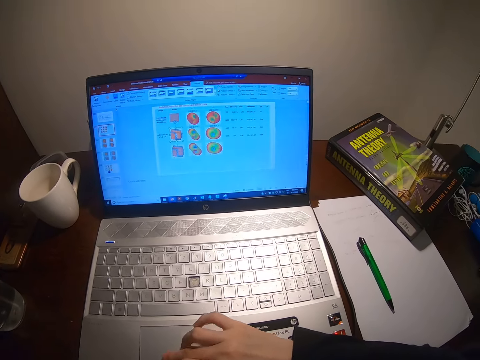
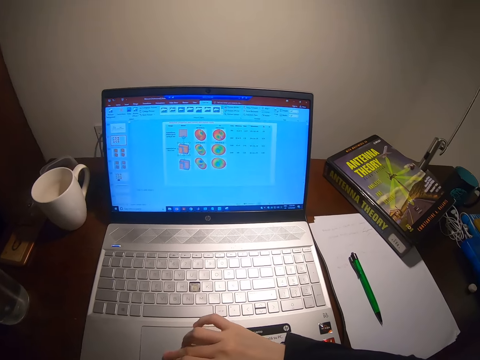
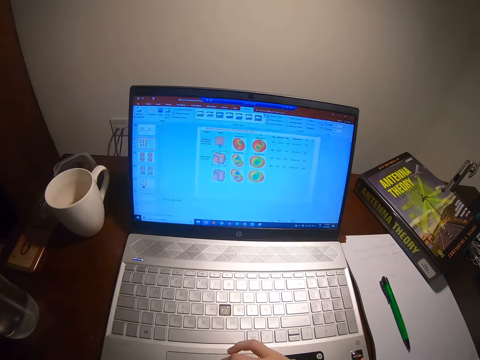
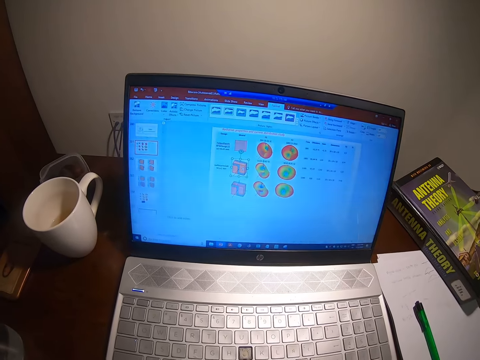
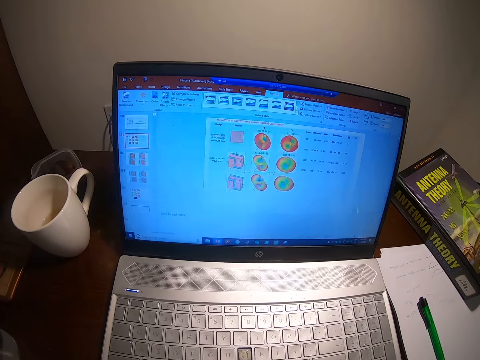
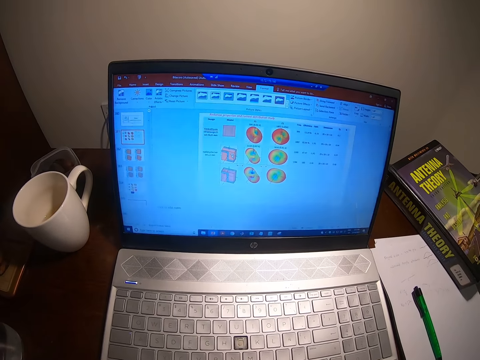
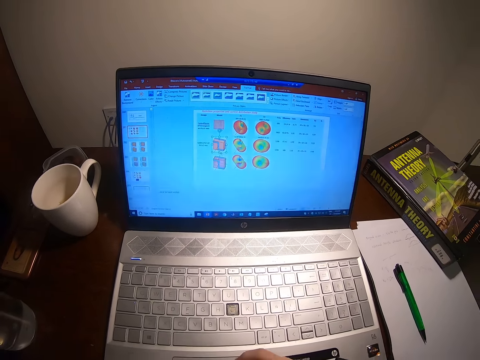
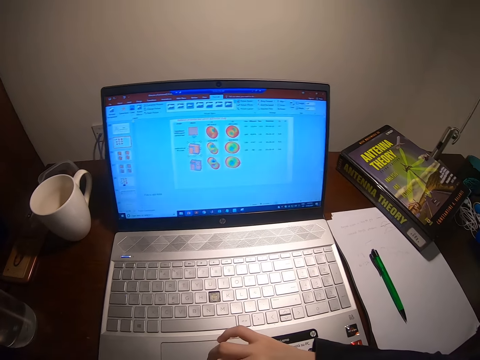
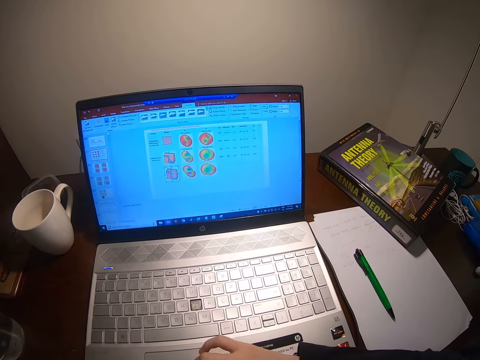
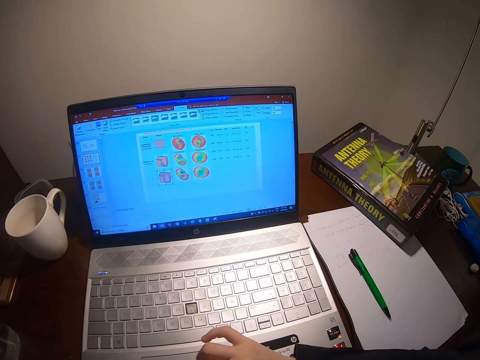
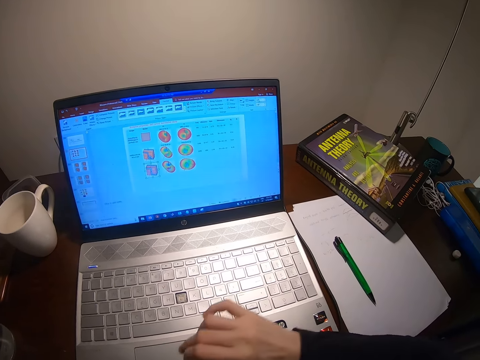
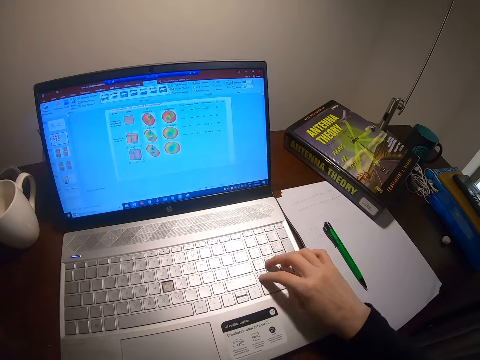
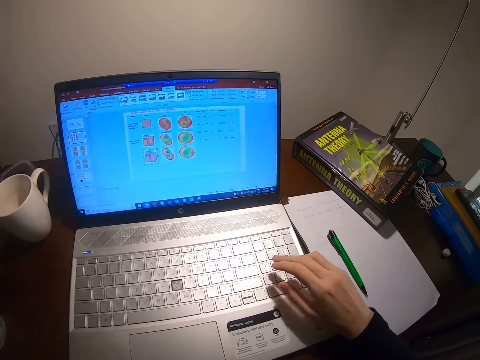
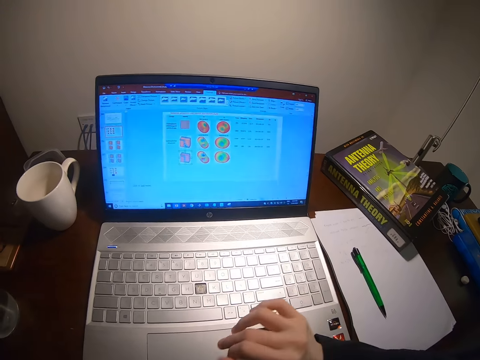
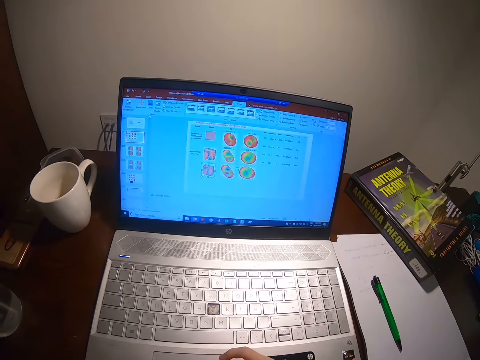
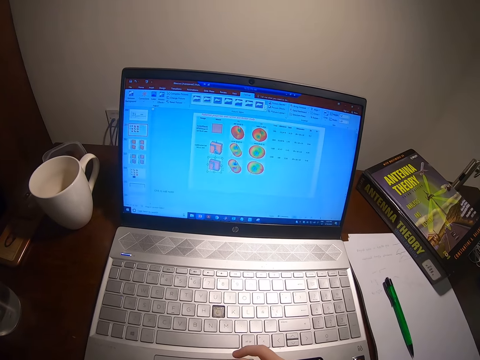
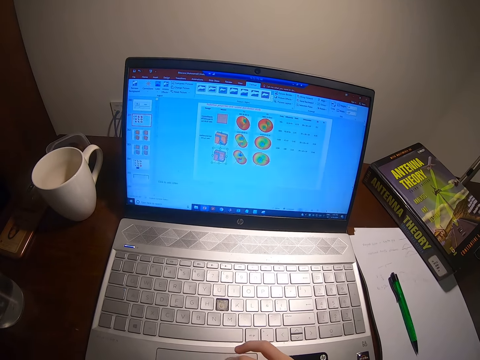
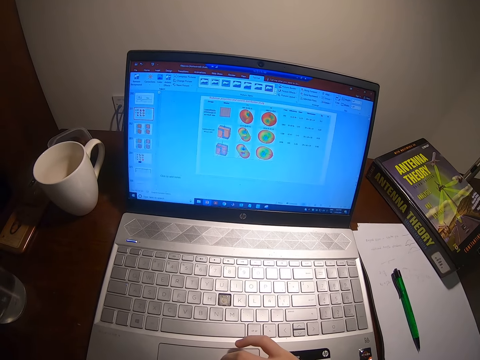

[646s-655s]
The camera wearer looks at the laptop. They type on the laptop.

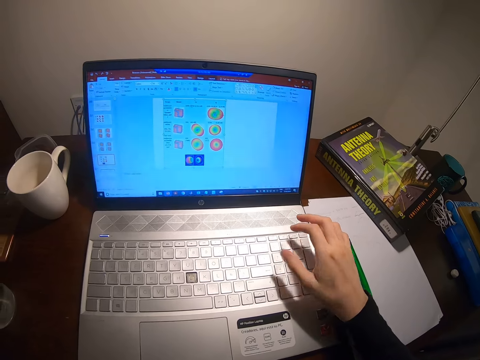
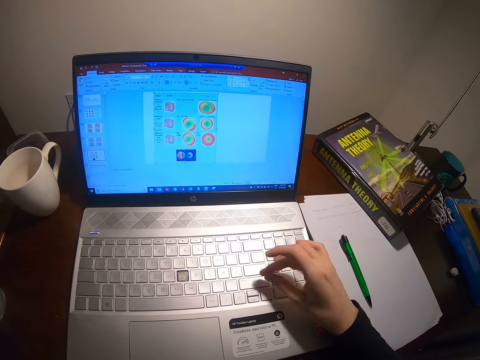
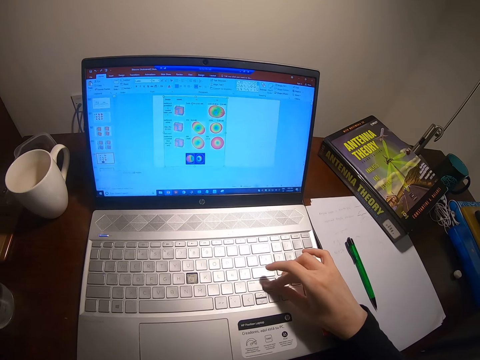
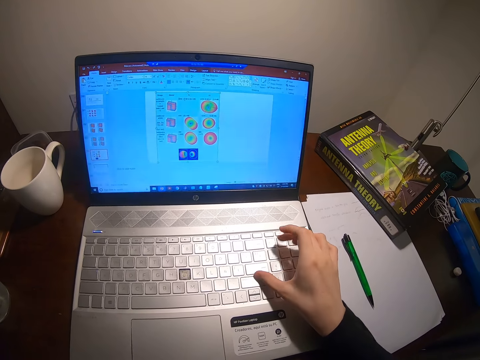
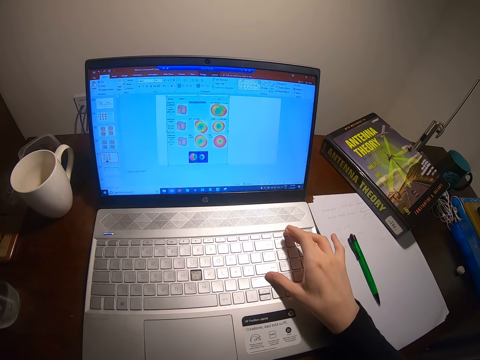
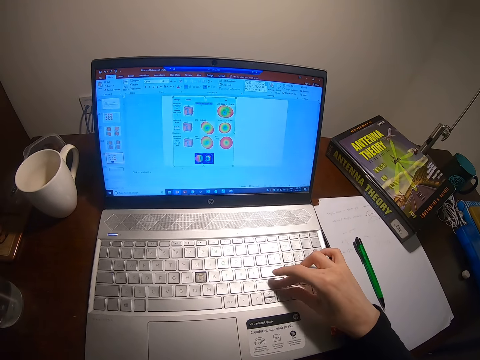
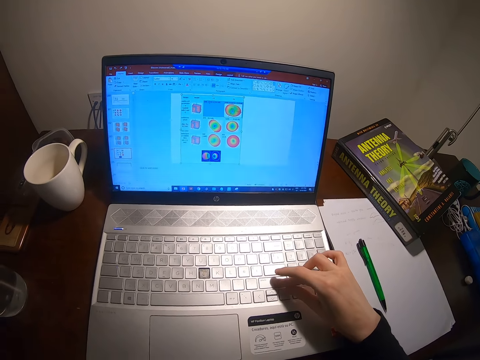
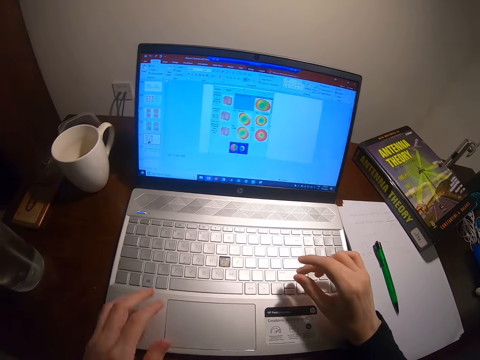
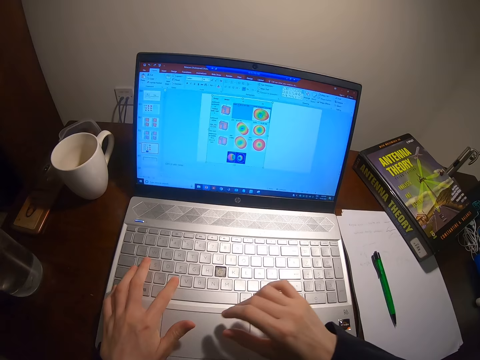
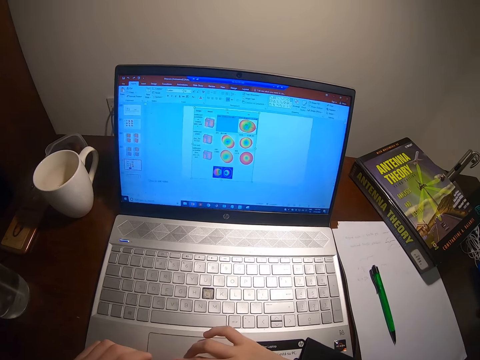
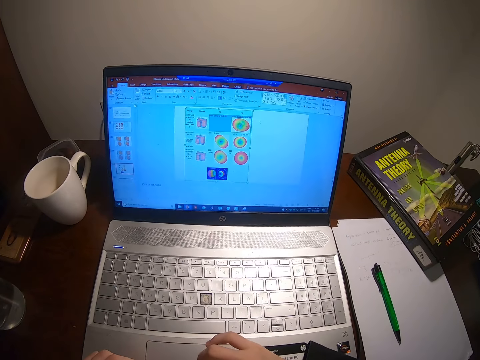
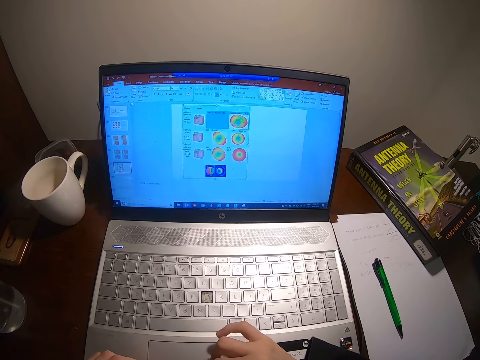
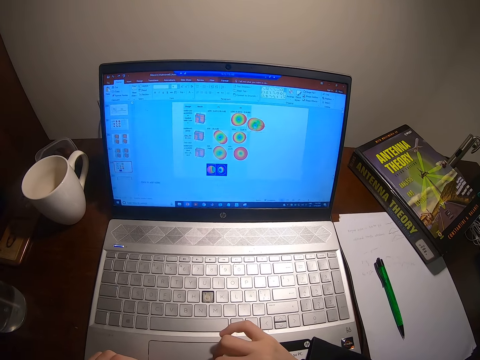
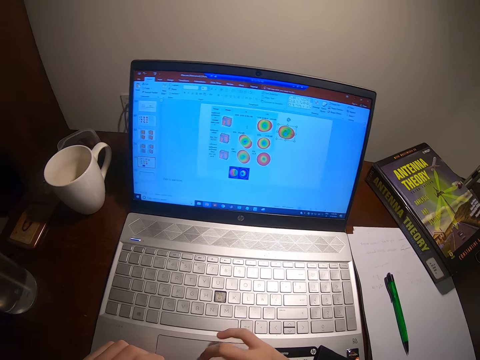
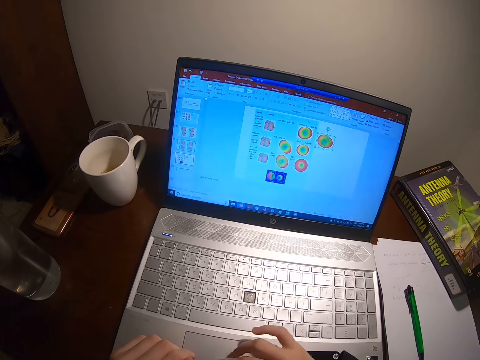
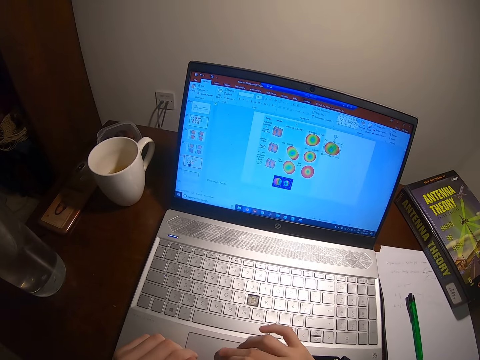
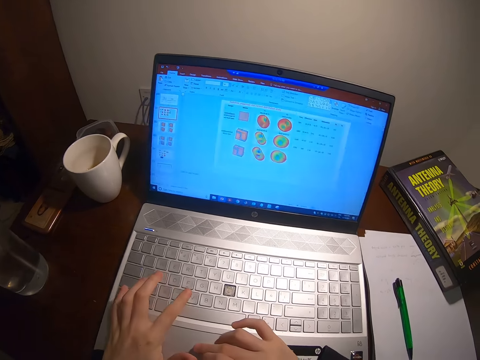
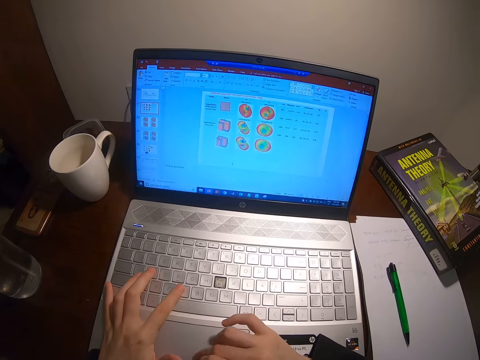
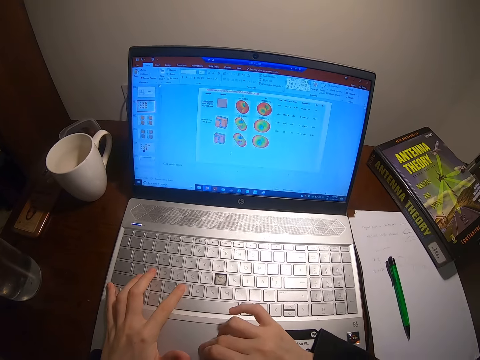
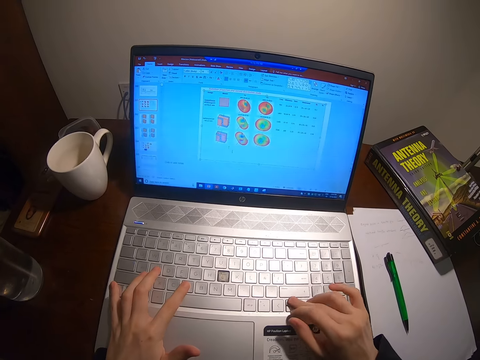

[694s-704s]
The camera wearer types. They scroll the laptop.

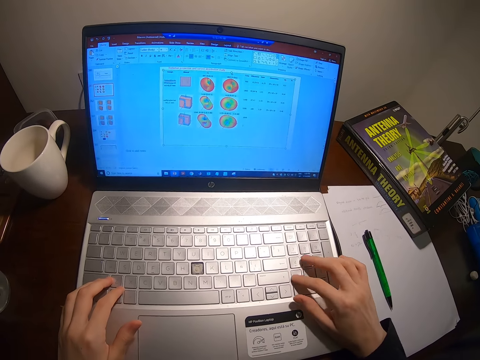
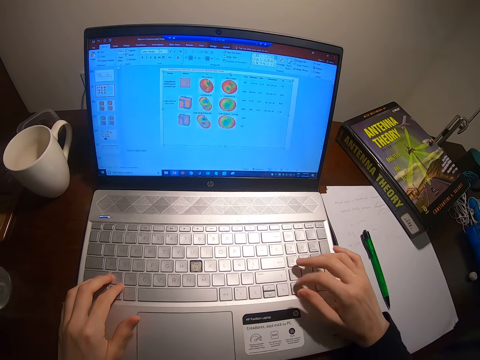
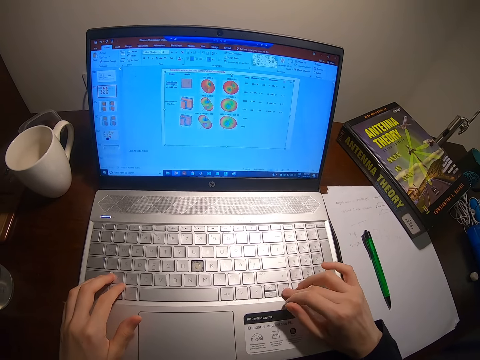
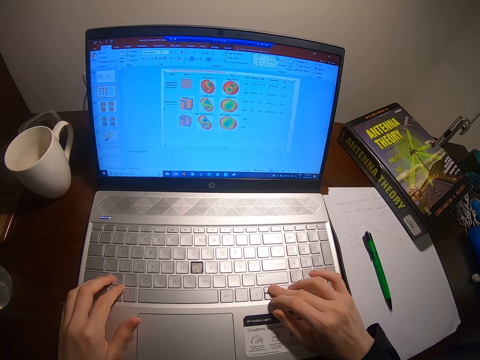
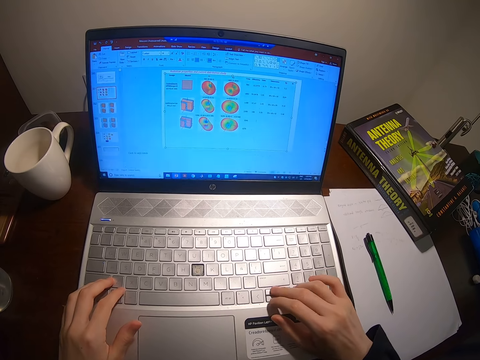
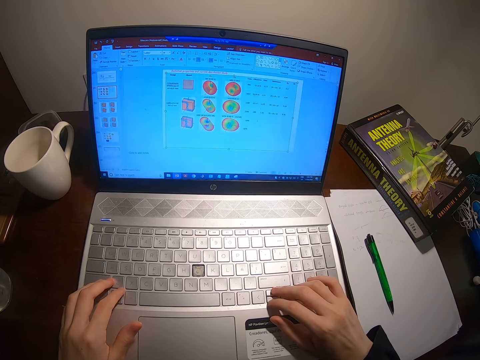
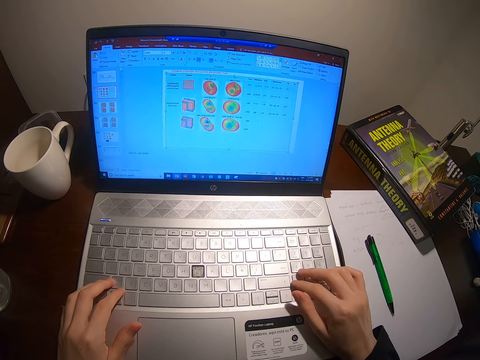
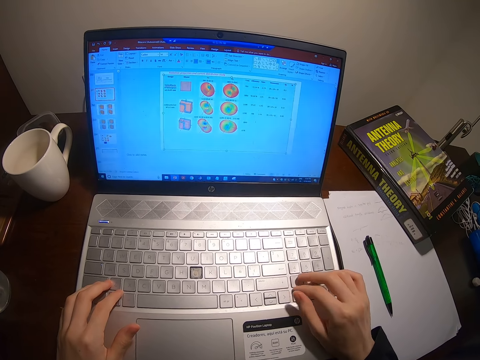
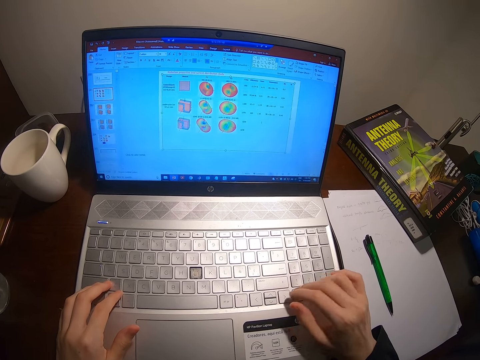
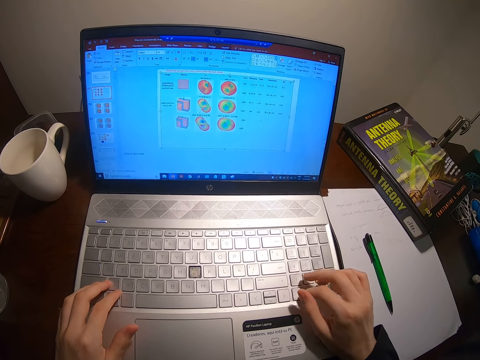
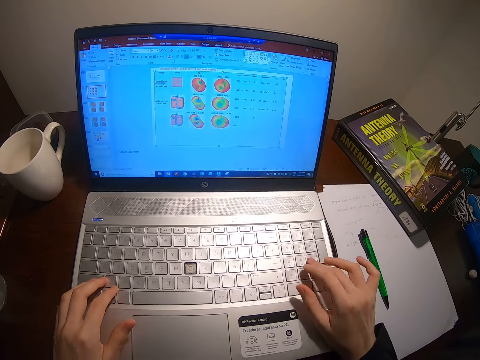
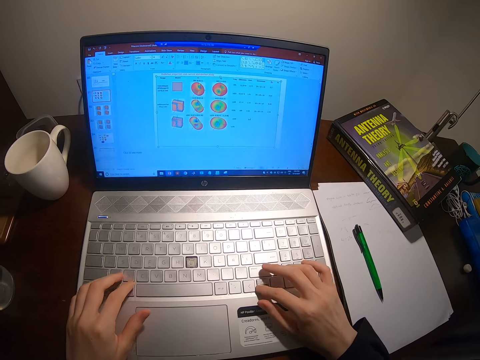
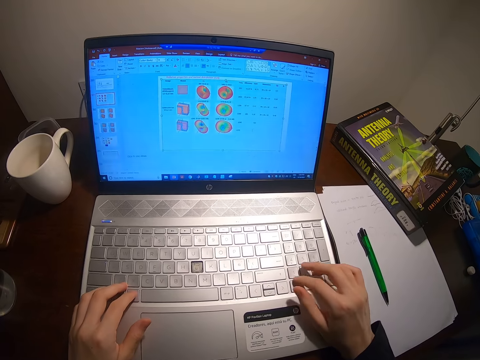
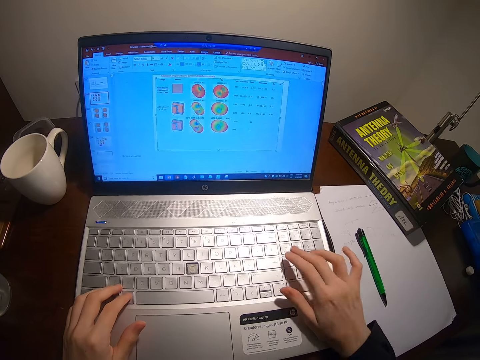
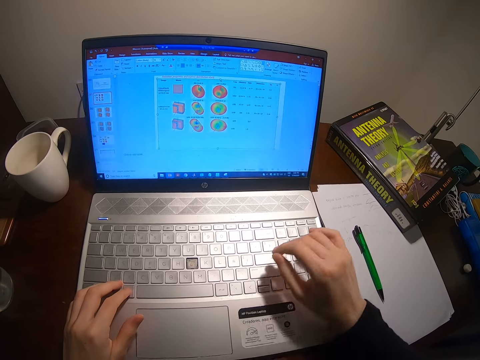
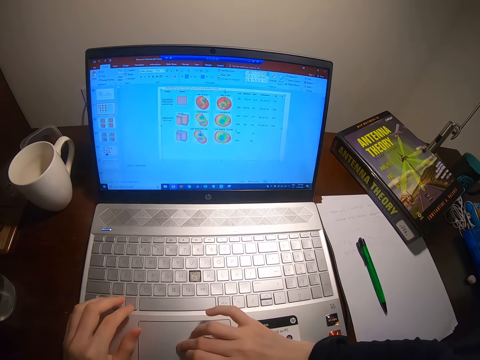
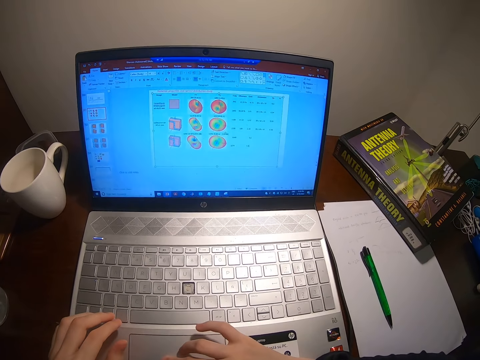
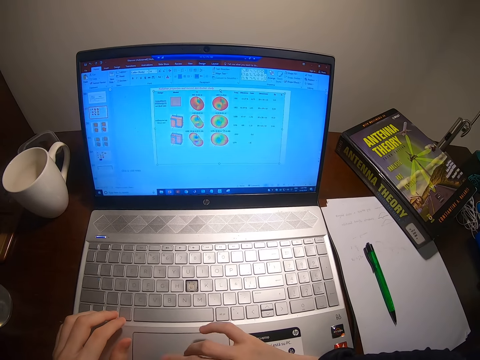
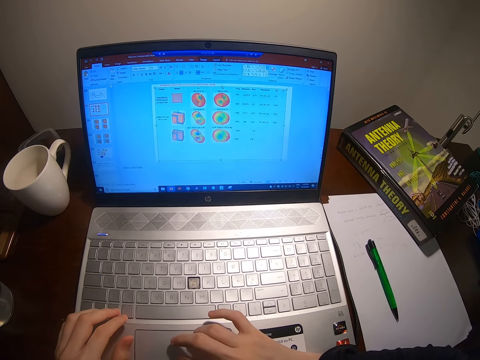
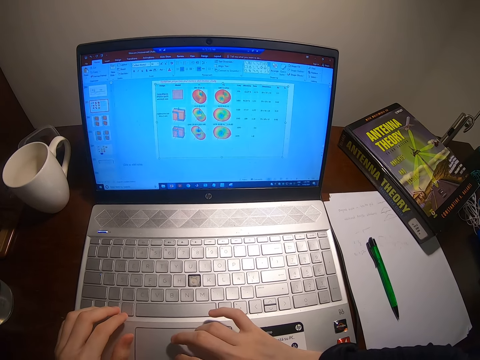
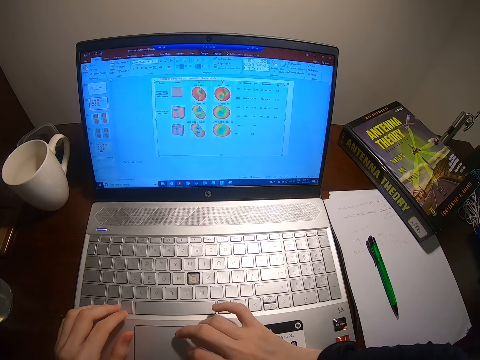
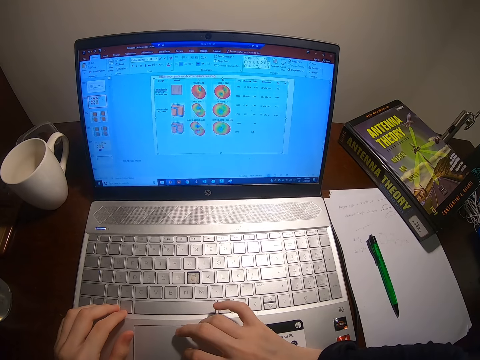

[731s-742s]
The camera wearer types. They scroll the laptop.
